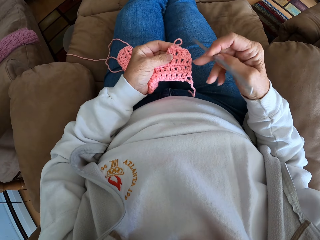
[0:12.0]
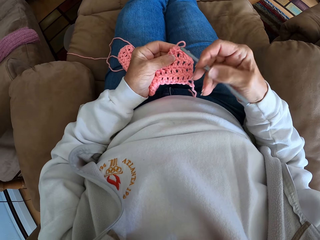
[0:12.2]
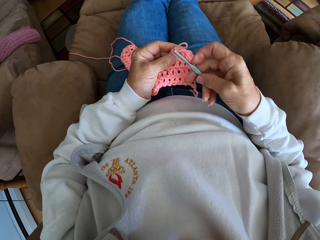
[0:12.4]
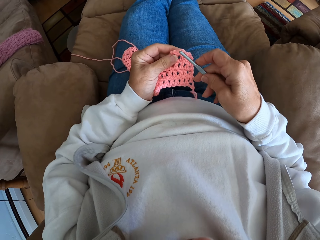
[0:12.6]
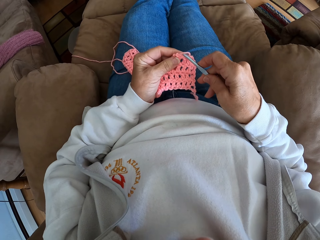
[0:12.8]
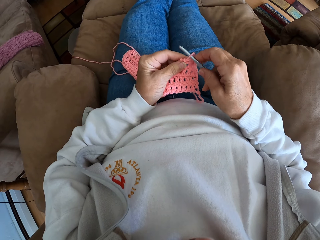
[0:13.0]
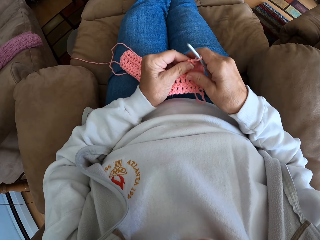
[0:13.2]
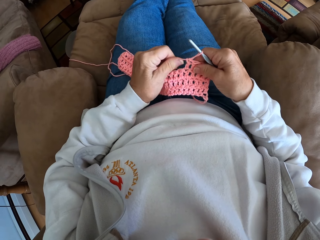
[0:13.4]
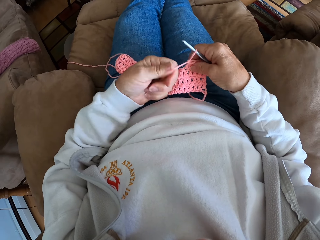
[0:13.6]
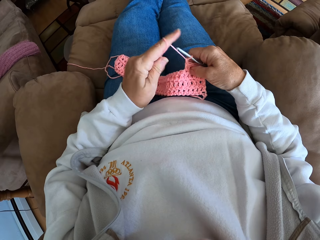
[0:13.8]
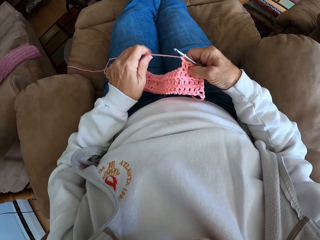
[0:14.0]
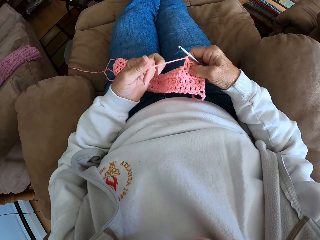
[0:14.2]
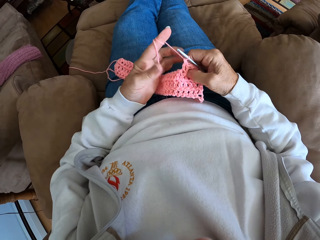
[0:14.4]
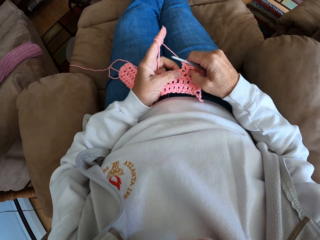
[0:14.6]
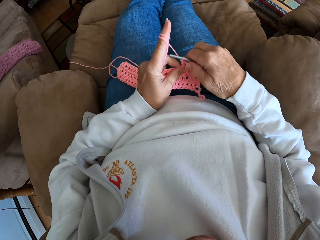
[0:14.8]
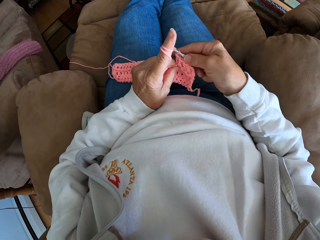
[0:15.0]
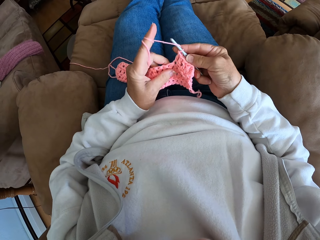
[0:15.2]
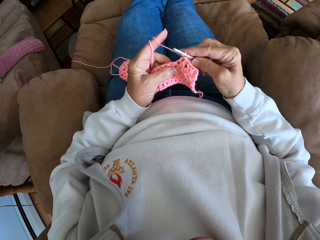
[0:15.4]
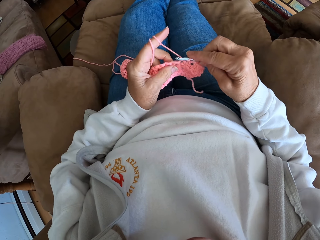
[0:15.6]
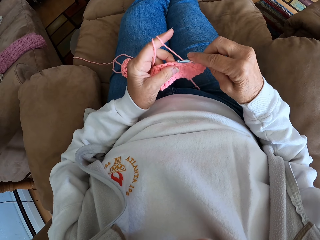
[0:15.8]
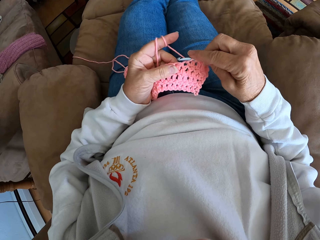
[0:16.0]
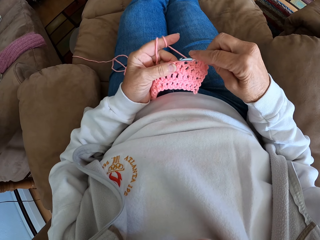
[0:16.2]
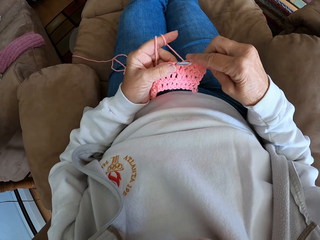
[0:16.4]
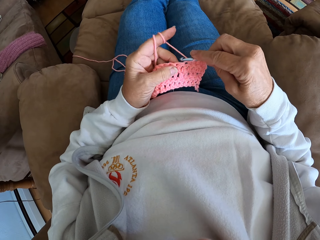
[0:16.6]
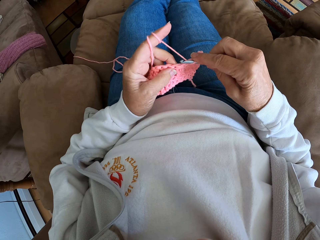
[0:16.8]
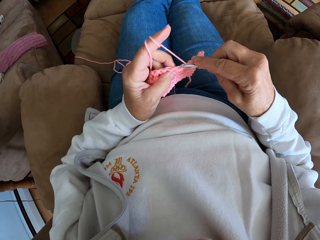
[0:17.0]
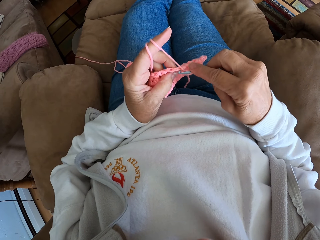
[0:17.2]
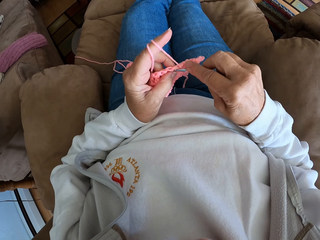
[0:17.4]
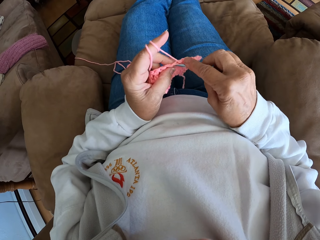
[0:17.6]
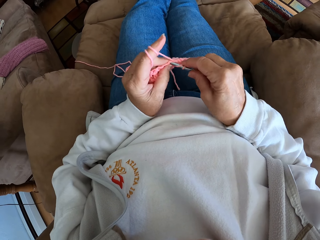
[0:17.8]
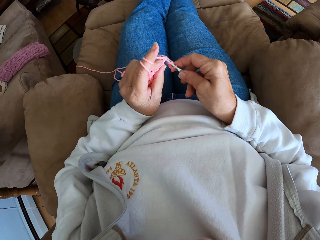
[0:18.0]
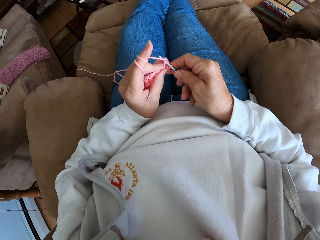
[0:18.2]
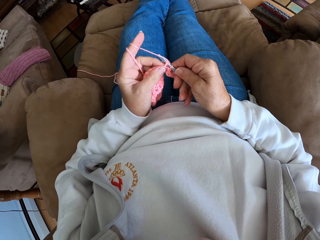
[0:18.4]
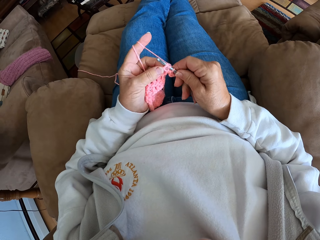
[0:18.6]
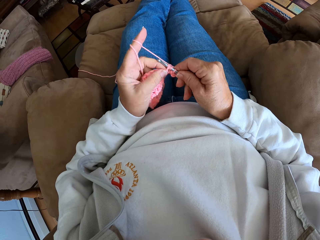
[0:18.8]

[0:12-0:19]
The camera wearer turns the crochet hook with her right hand. She crochets with a yarn.

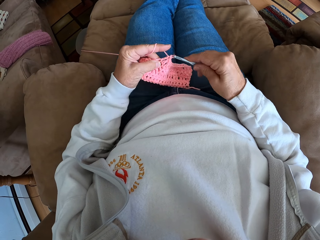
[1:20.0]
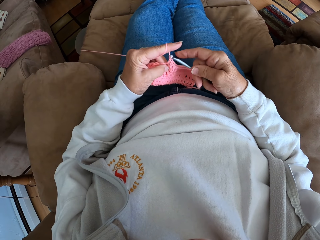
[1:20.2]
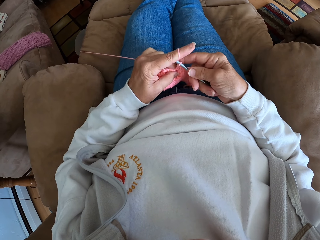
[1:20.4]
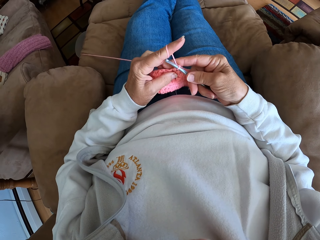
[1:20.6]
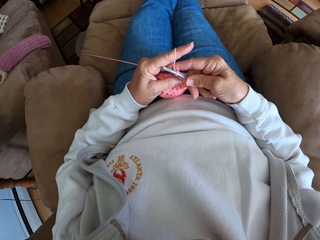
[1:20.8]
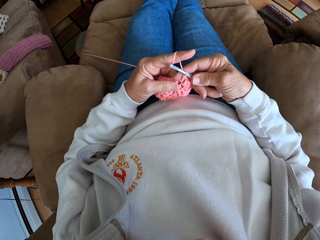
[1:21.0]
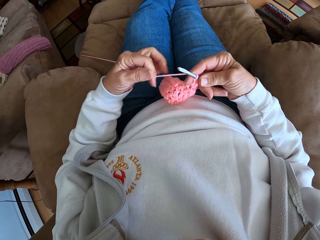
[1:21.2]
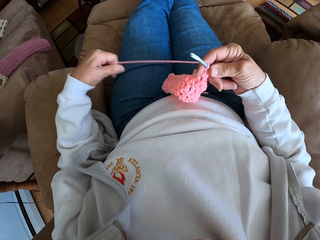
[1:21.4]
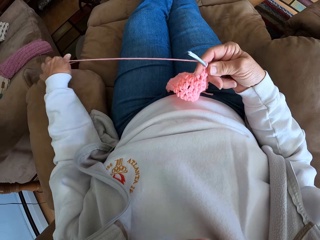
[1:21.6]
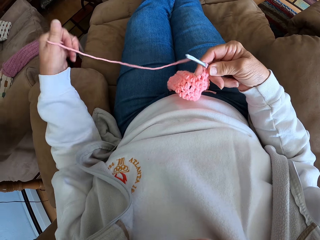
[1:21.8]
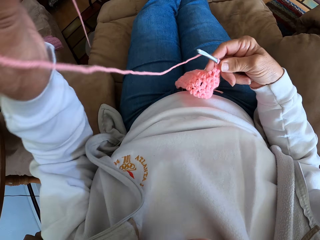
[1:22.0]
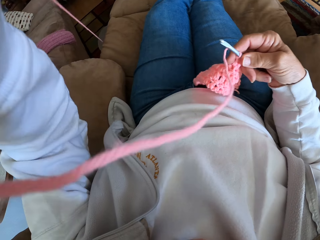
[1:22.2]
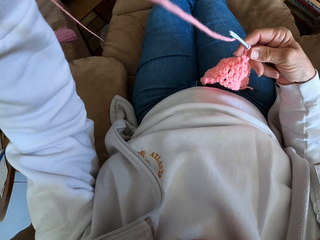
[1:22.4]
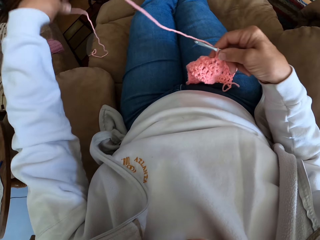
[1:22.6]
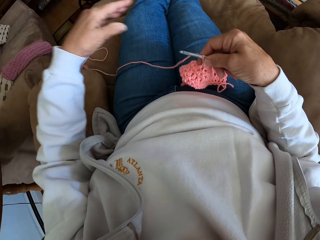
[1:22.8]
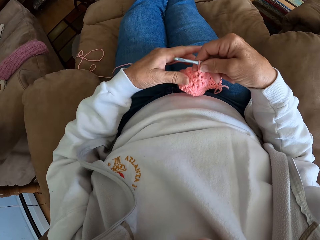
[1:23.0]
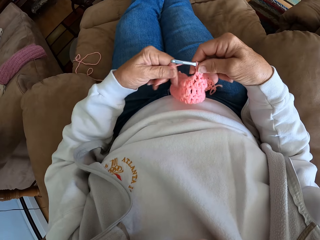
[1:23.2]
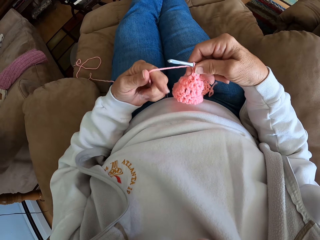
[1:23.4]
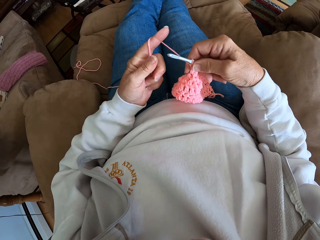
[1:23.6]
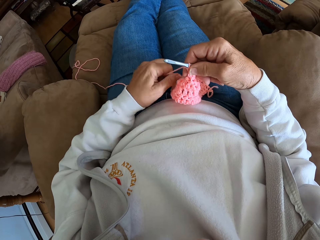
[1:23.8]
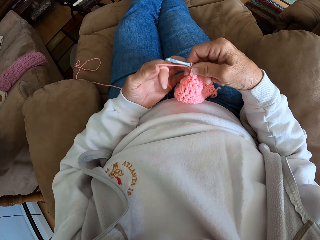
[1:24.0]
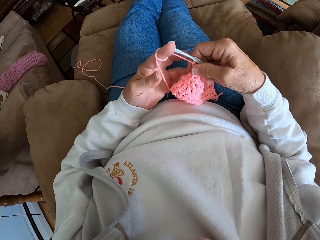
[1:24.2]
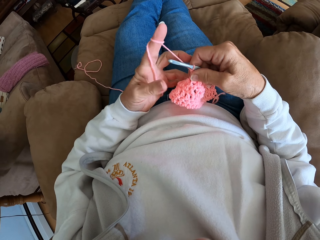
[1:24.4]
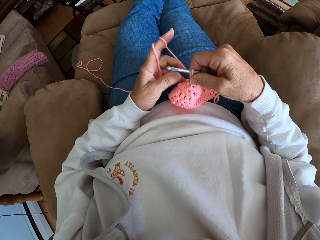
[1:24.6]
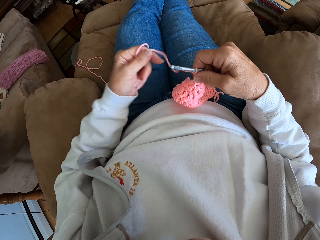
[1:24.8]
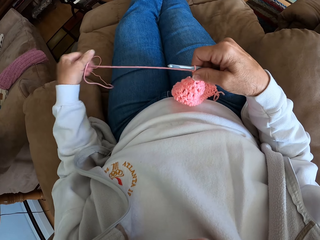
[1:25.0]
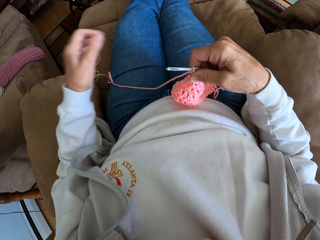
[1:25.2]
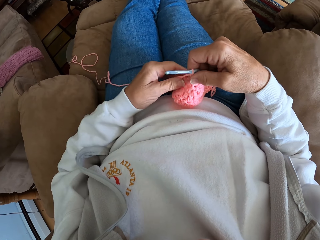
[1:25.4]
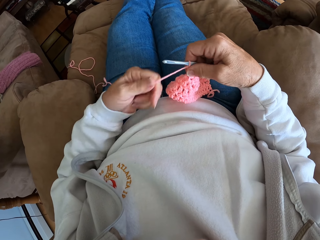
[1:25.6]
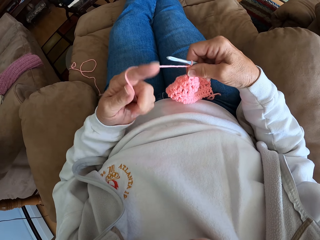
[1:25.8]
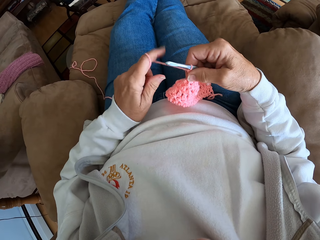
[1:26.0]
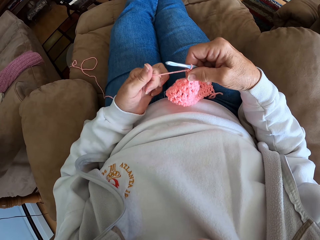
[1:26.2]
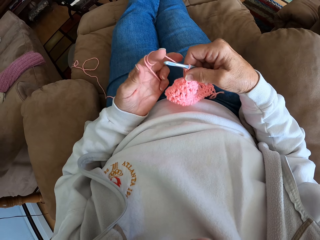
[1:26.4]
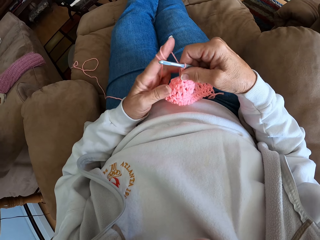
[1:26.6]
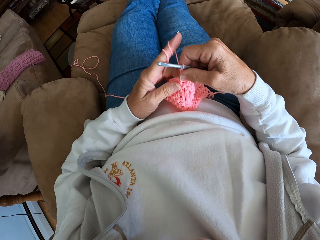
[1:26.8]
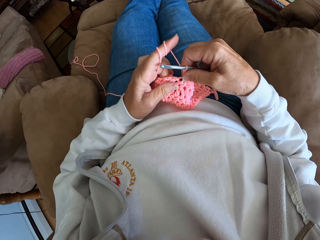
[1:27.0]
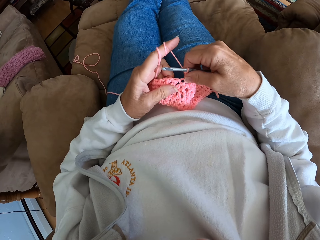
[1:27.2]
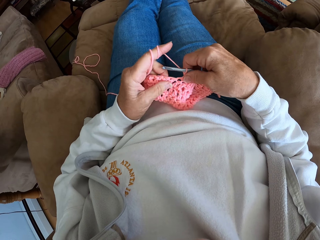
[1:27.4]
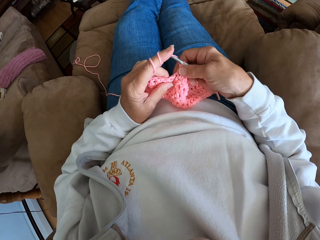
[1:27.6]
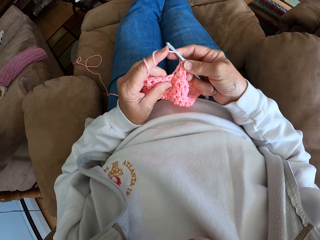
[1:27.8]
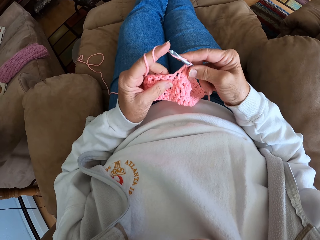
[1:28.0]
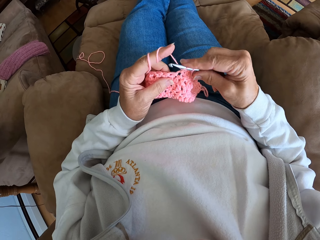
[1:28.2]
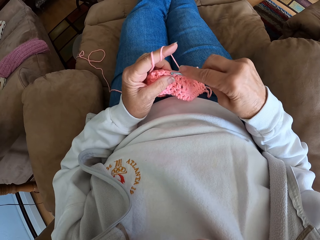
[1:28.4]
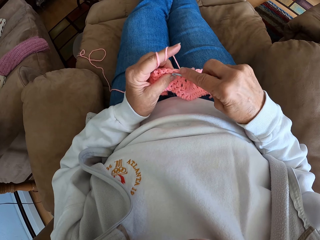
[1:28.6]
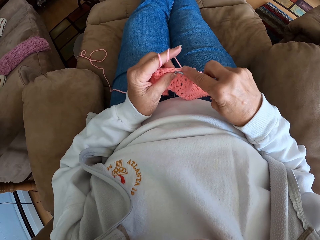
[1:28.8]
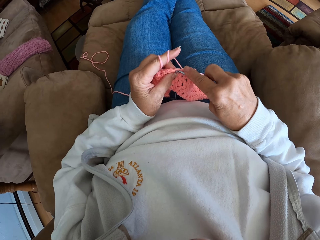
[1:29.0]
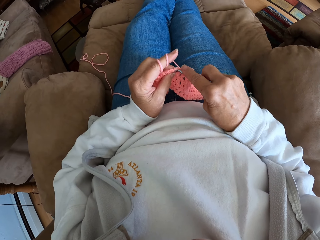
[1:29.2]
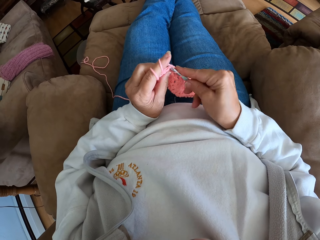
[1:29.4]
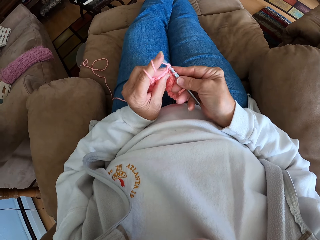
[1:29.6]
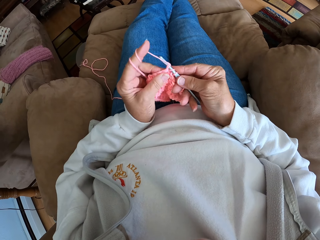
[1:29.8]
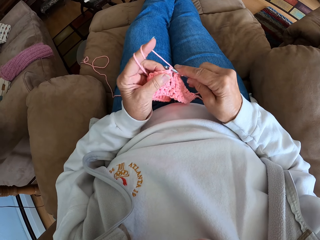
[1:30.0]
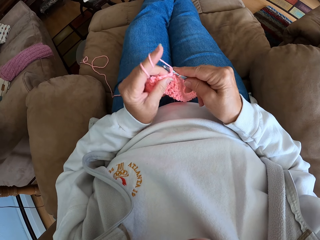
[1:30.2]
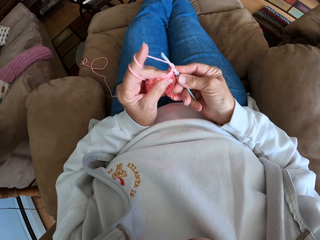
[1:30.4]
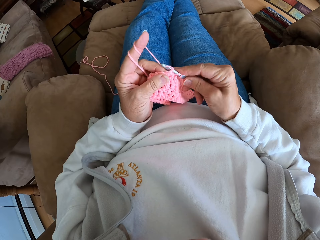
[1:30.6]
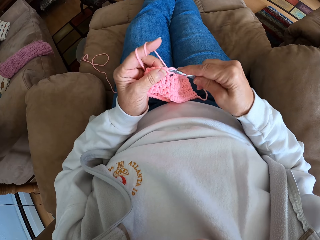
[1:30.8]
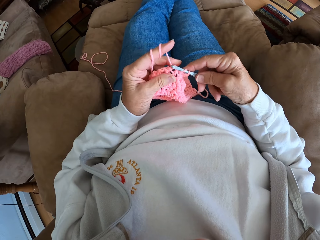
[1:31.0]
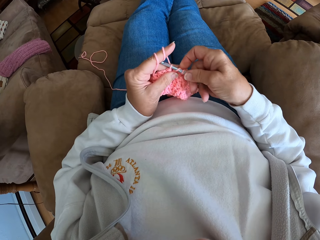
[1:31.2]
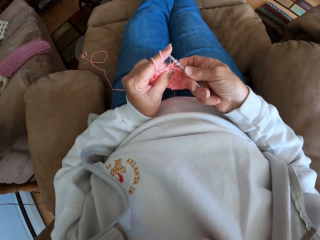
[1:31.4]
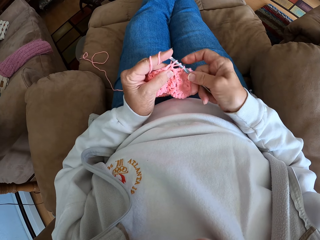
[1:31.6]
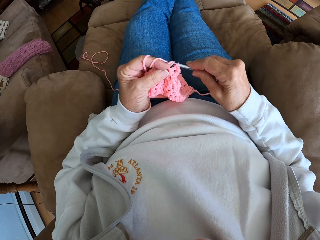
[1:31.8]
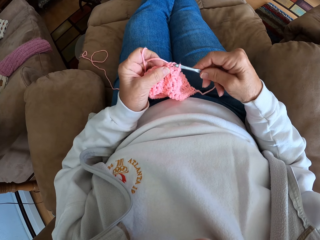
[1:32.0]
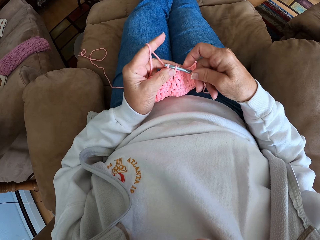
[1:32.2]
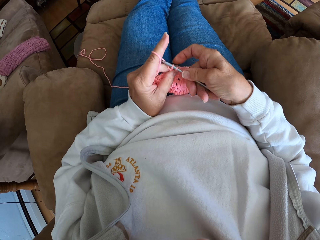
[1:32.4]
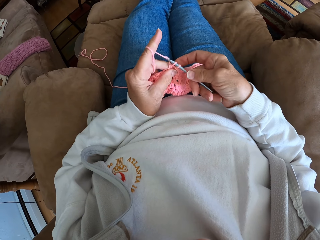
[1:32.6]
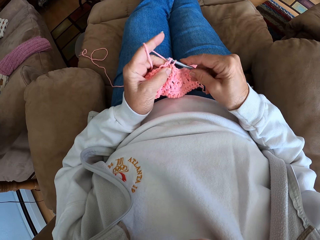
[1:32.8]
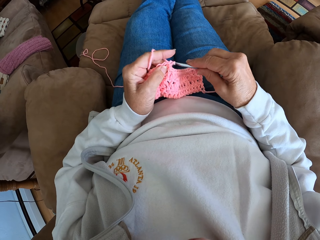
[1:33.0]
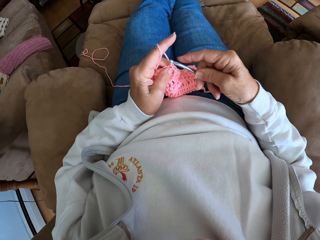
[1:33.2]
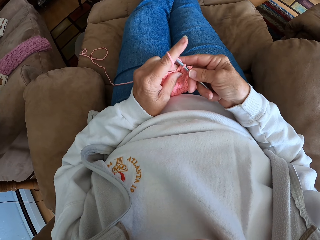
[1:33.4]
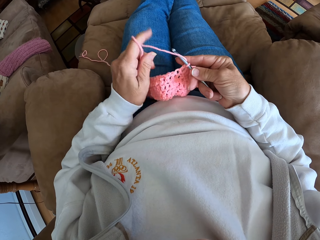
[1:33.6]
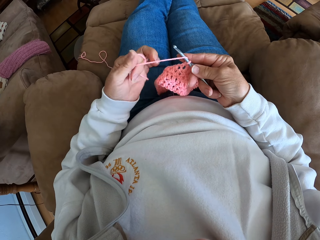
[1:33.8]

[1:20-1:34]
The camera wearer stretches the crochet wool in her left hand. She adjusts the yarn with her left hand. She crochets with the yarn.
